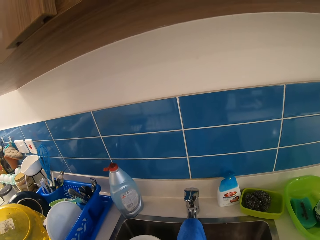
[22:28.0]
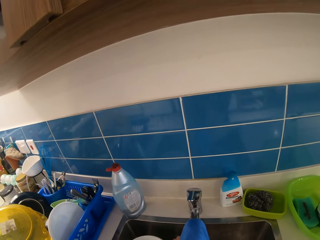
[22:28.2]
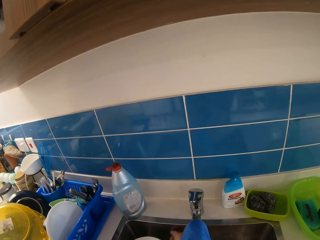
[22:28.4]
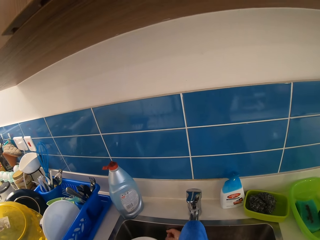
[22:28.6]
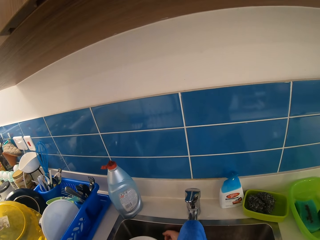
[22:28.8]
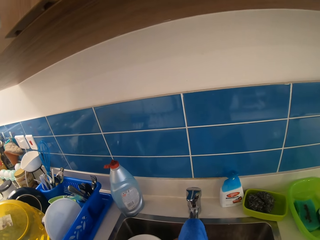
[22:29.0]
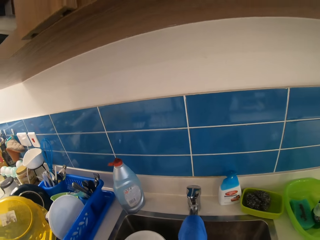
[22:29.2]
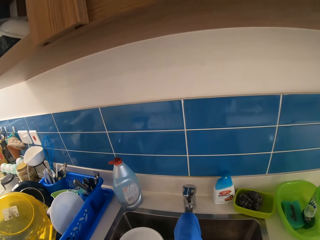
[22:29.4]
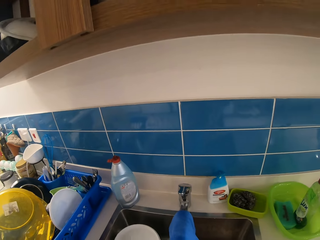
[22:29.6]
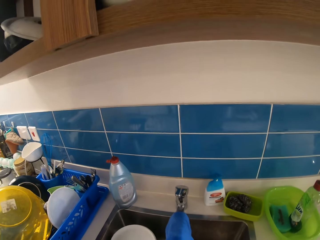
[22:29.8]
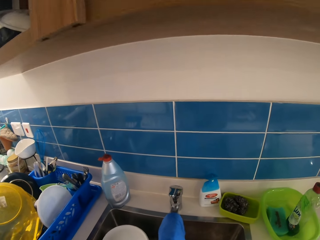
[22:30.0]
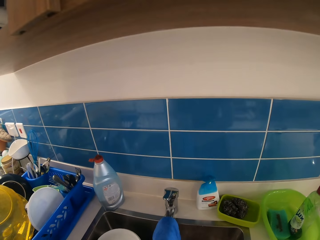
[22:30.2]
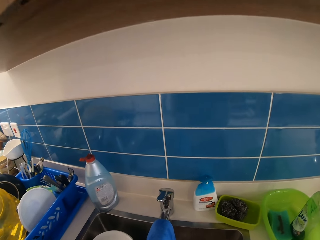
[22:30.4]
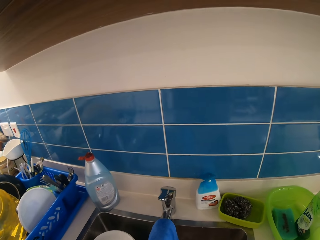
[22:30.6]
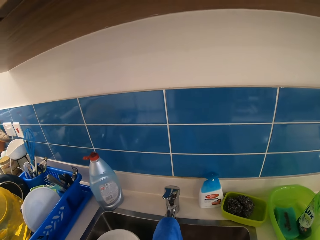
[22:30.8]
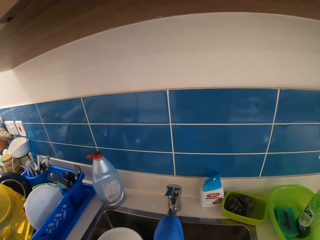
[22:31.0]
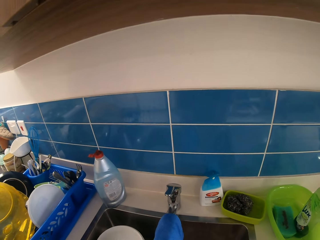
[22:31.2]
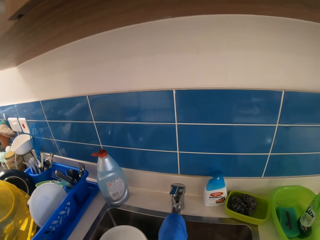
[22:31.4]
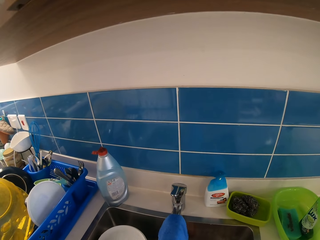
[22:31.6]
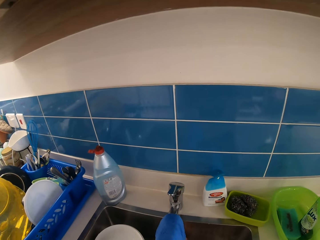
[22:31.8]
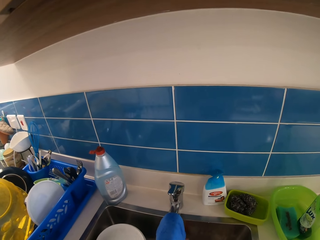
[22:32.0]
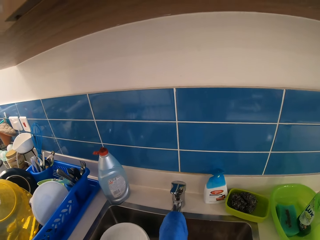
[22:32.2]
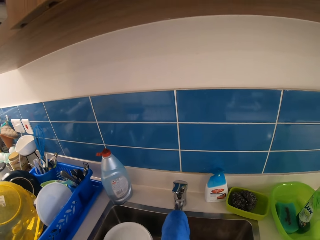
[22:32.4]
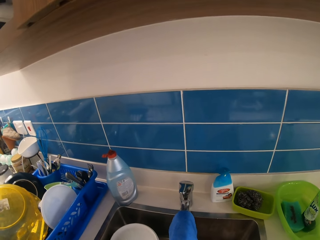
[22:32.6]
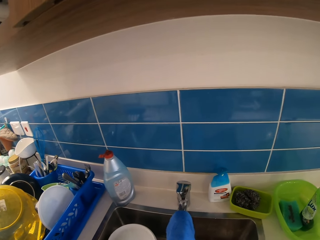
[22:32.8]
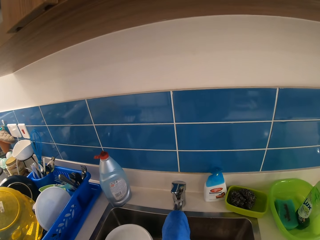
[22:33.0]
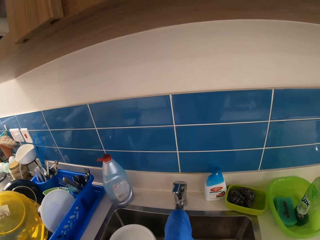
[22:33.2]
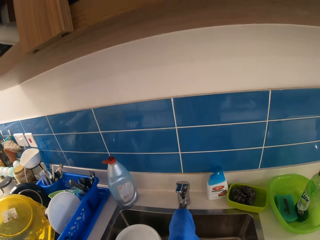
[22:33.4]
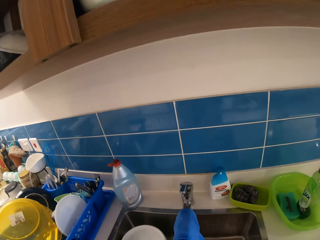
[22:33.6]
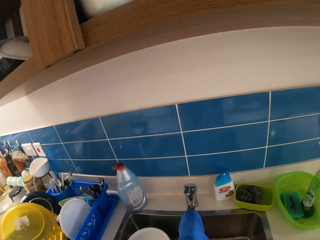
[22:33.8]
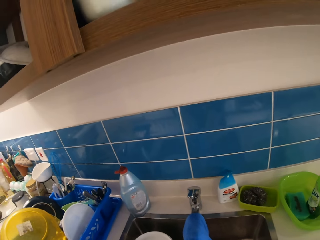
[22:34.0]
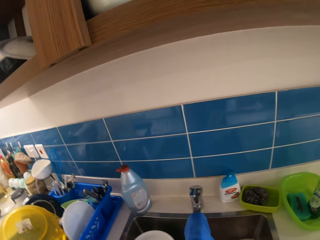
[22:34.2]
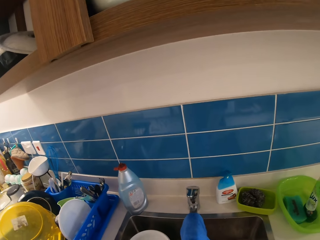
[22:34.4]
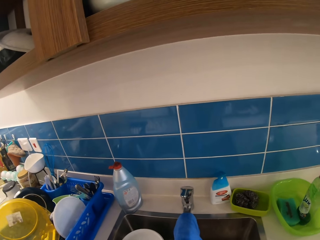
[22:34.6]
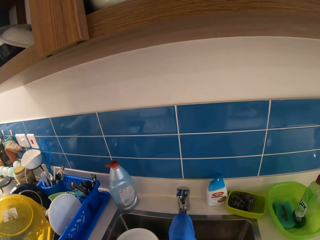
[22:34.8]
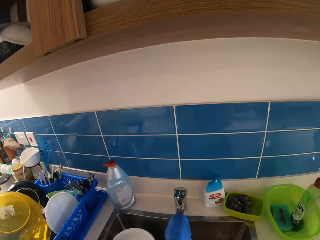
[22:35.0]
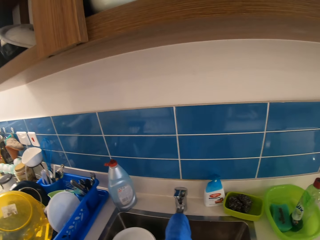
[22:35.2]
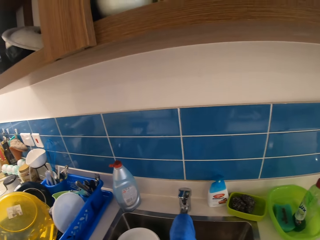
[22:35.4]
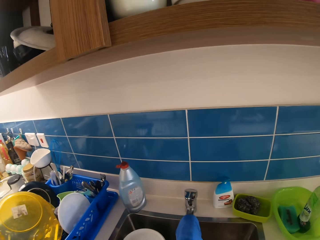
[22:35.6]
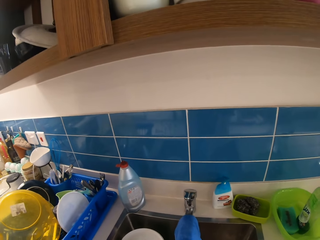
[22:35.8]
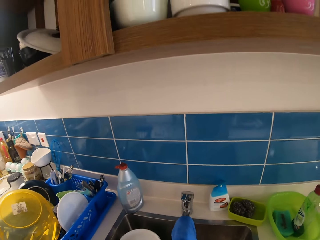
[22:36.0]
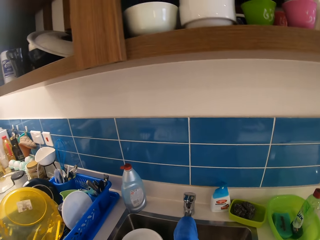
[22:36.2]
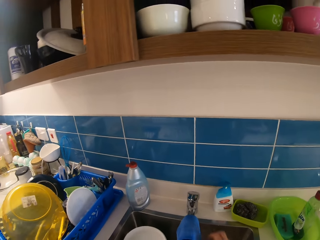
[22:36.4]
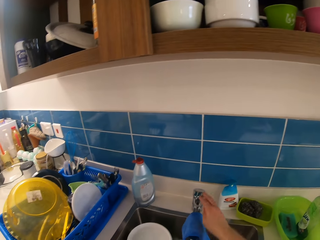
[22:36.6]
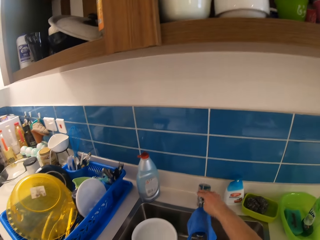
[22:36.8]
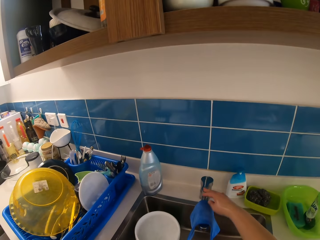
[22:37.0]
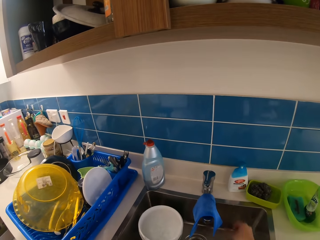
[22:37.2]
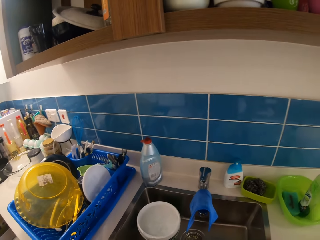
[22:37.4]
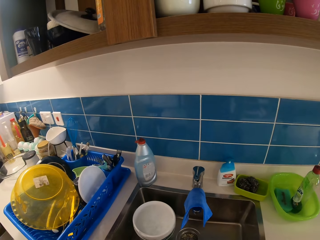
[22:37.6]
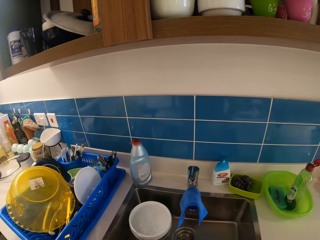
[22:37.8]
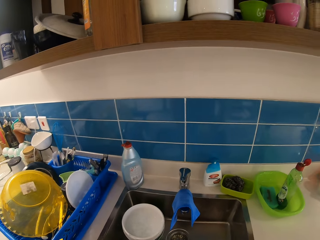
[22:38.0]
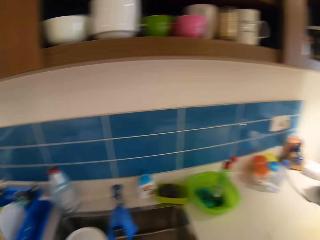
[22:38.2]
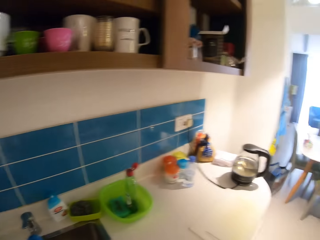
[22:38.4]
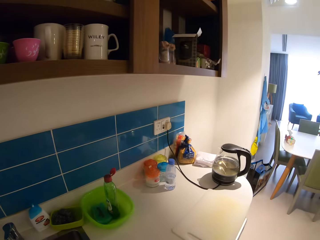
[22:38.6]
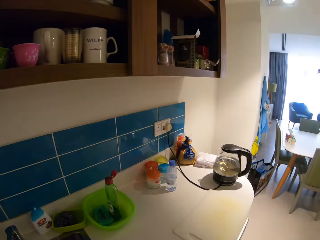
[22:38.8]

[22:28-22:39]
The camera wearer turns off the tap with her right hand.

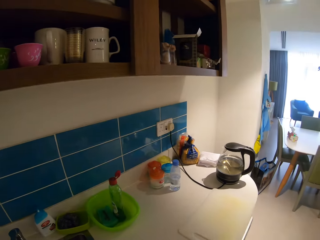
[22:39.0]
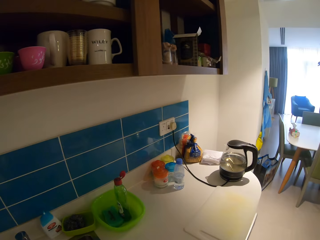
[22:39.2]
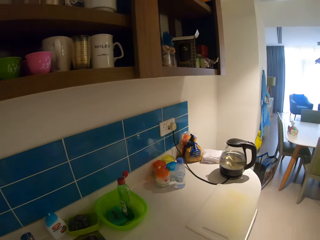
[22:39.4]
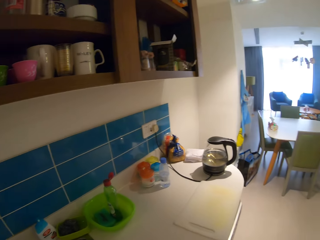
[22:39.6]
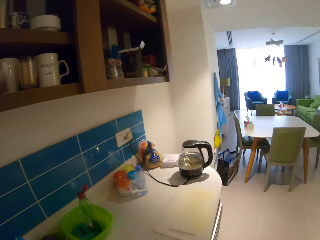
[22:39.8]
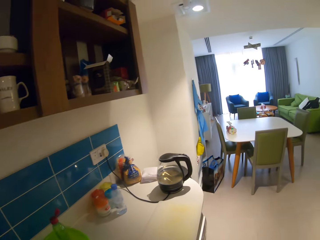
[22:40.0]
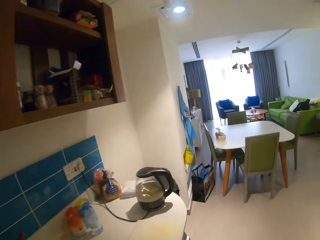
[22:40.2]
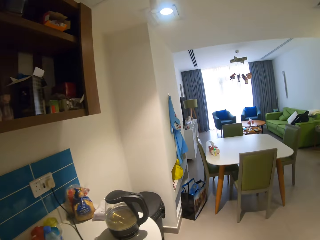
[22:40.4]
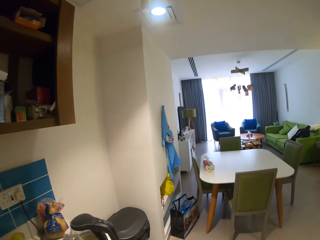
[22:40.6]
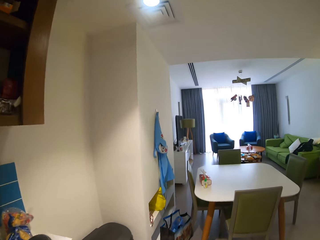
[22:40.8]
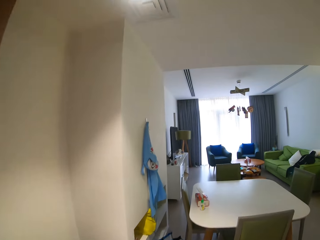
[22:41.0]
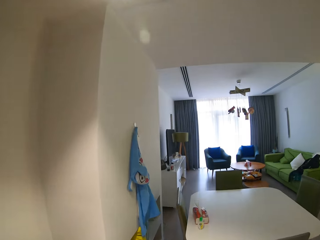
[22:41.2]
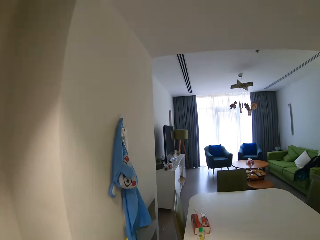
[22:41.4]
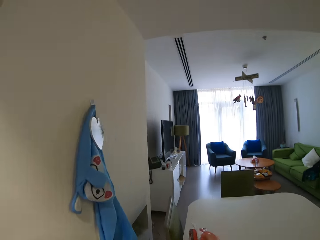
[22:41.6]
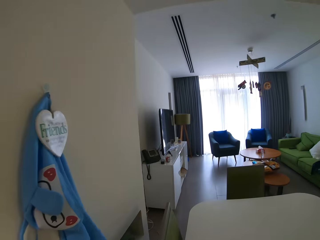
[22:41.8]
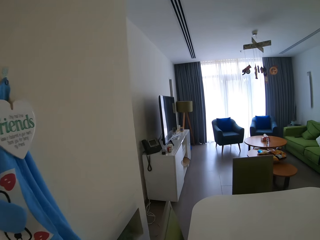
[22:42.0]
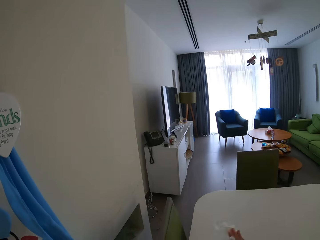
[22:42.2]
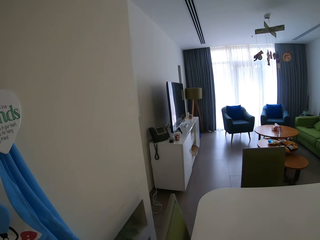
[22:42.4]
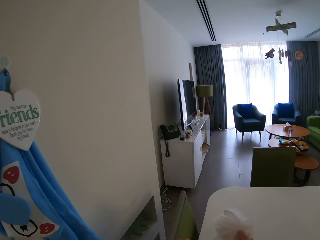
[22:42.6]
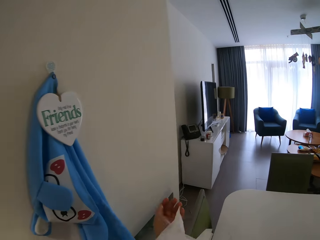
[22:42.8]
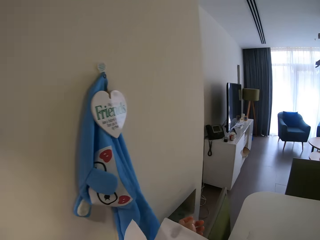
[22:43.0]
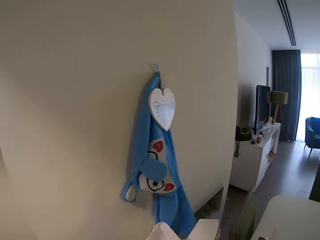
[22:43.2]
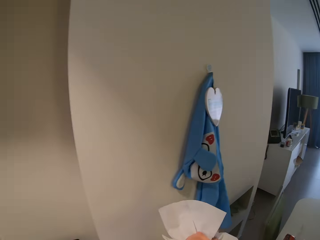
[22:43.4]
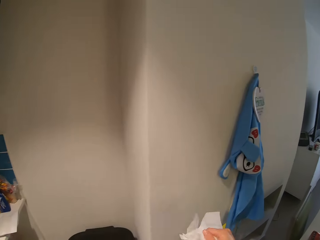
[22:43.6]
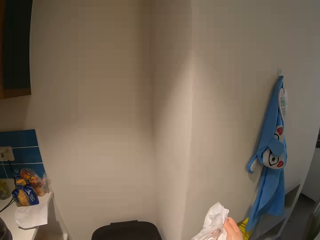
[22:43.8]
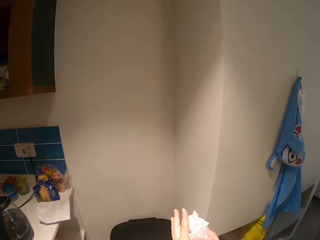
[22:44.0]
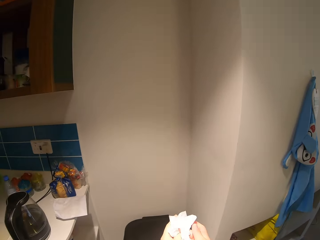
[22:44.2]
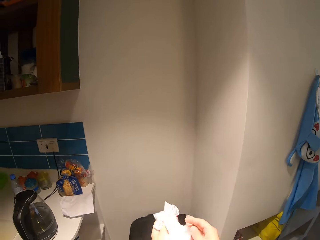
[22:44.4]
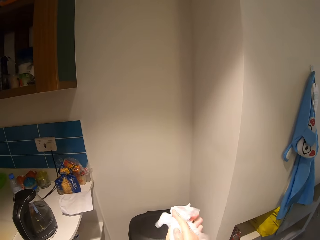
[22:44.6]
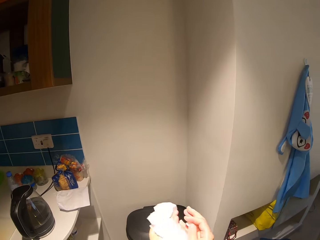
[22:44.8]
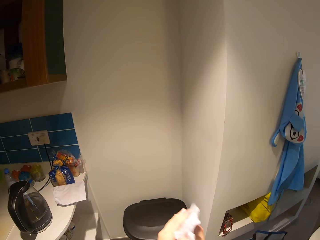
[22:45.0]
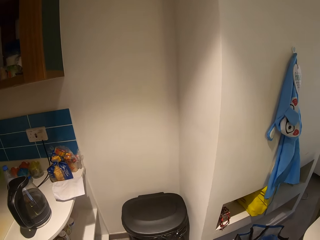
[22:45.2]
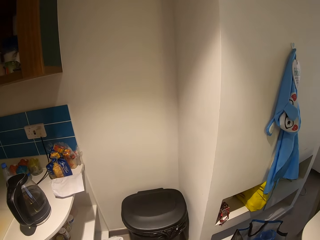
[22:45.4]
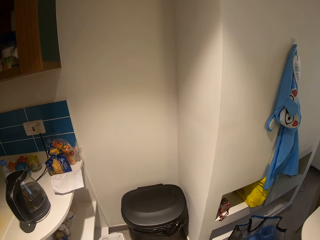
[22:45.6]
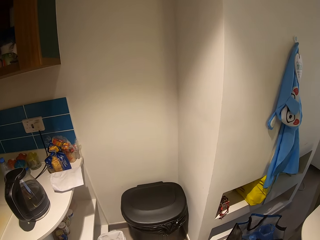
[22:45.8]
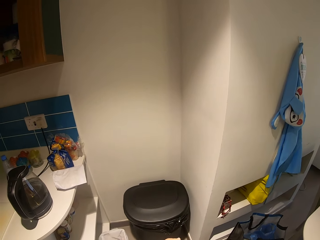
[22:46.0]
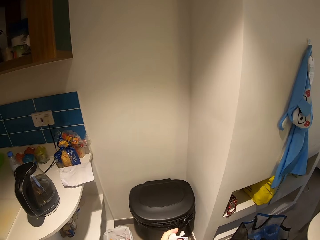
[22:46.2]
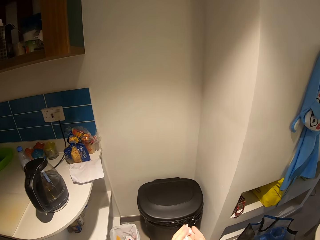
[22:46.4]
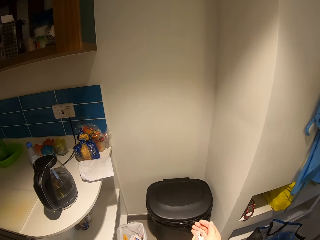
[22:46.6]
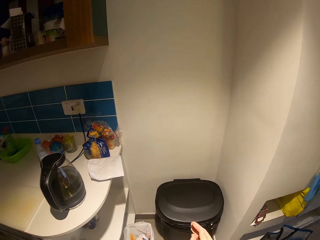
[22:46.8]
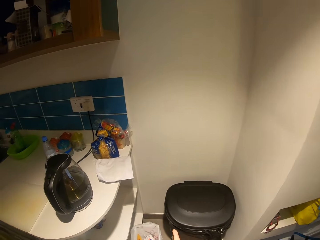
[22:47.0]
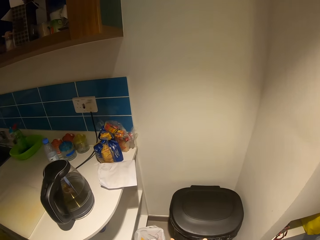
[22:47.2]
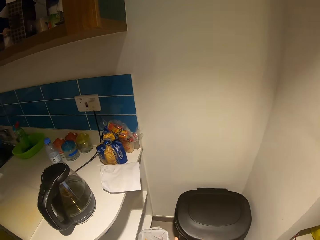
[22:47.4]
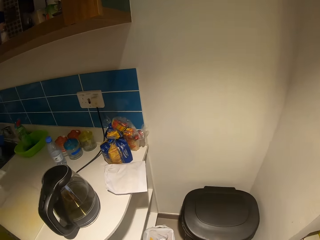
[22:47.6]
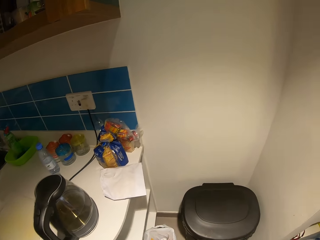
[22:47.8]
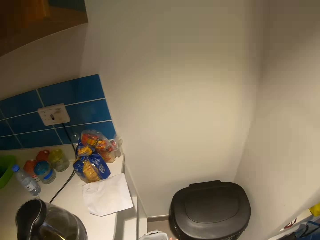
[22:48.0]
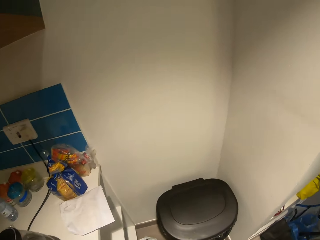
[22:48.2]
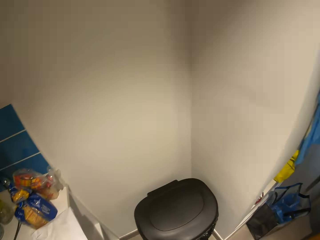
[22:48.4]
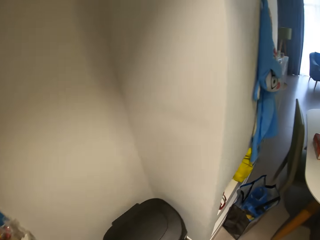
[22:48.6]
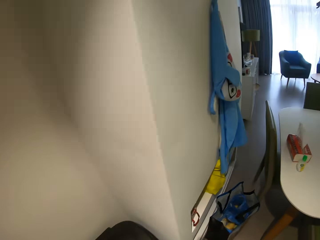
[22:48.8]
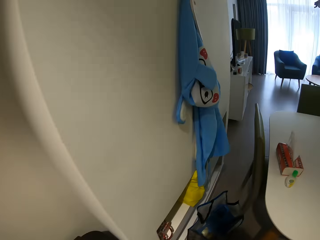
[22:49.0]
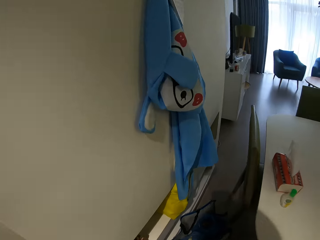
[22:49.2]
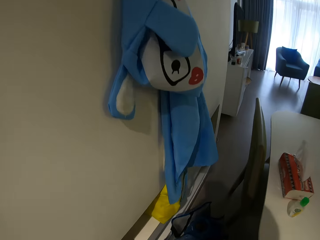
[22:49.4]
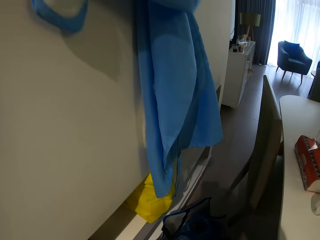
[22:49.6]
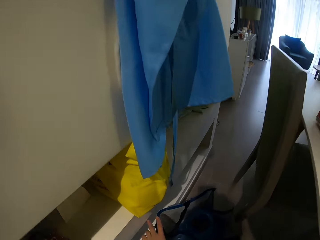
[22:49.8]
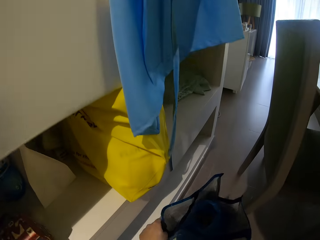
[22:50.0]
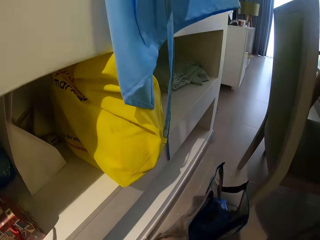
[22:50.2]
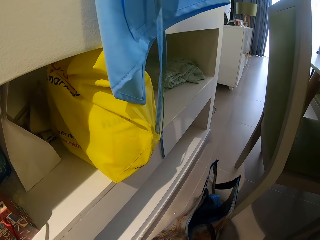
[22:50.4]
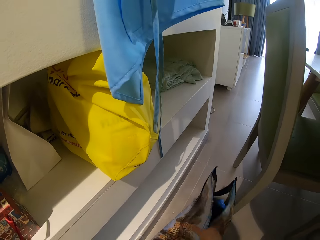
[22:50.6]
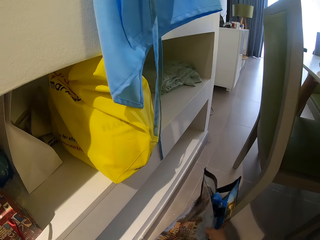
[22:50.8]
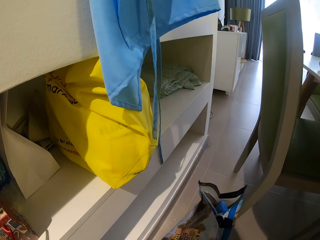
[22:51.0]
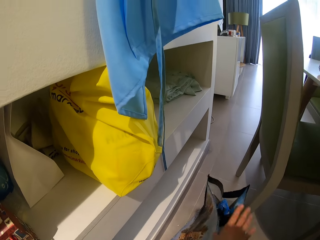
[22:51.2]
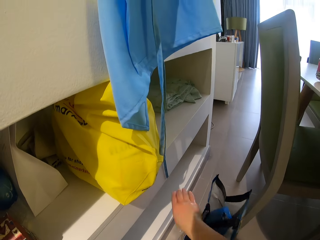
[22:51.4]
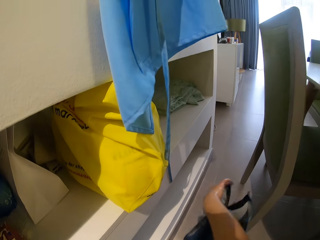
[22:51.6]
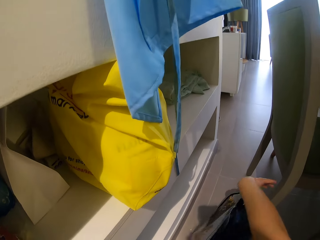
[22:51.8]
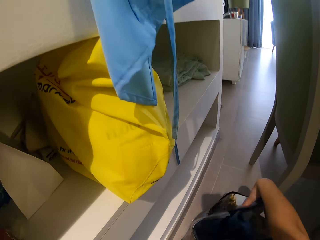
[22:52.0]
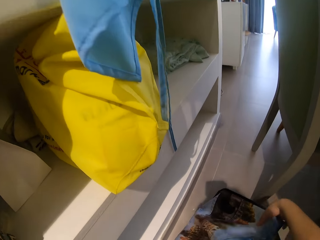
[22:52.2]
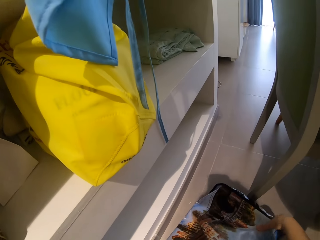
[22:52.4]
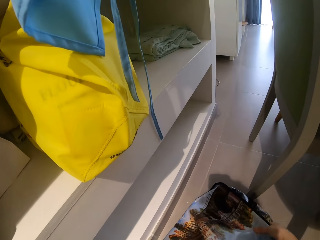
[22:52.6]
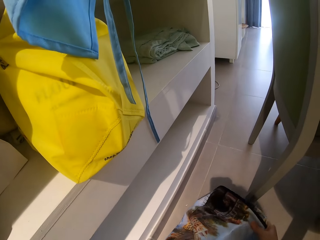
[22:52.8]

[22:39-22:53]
The camera wearer looks at the dining table. He walks toward the dining table. He takes tissue paper or a serviette from the table with his right hand. He cleans his hands with the tissue paper. He throws the serviette paper in a dustbin. He moves a bag in a wardrobe. He picks up a shopping bag from the floor.
